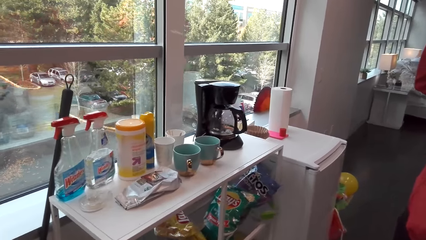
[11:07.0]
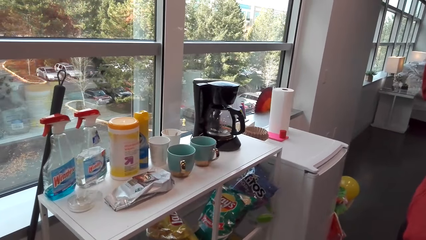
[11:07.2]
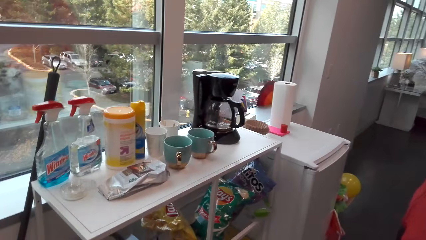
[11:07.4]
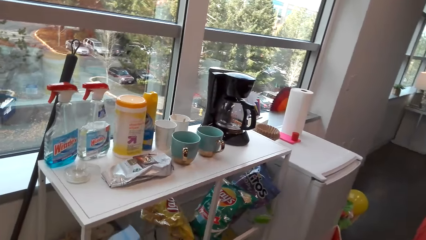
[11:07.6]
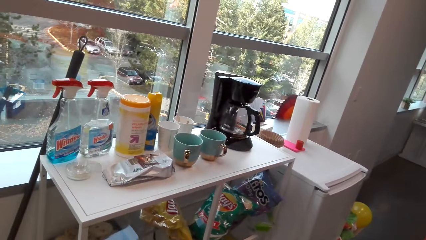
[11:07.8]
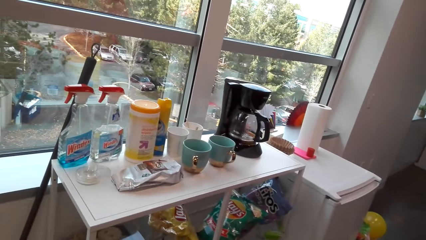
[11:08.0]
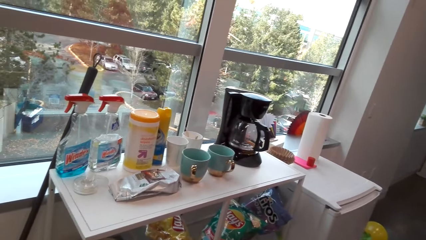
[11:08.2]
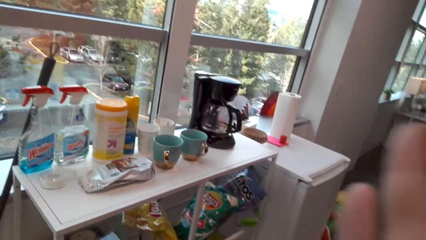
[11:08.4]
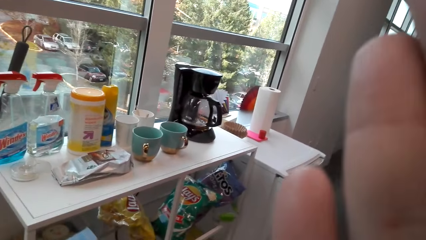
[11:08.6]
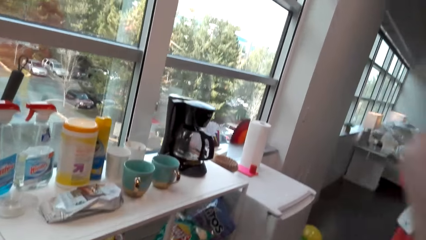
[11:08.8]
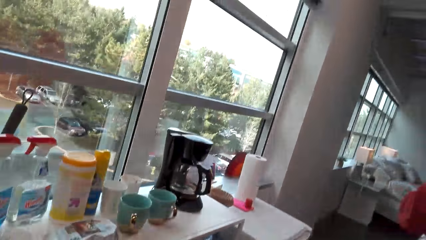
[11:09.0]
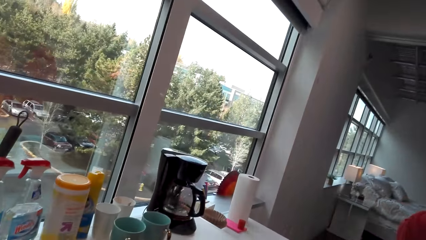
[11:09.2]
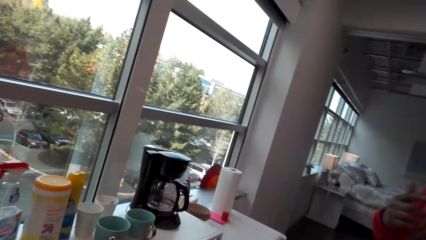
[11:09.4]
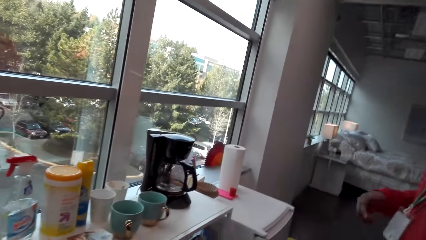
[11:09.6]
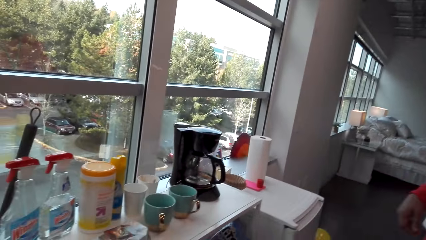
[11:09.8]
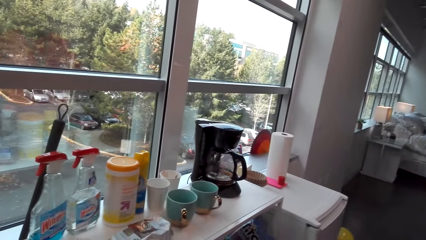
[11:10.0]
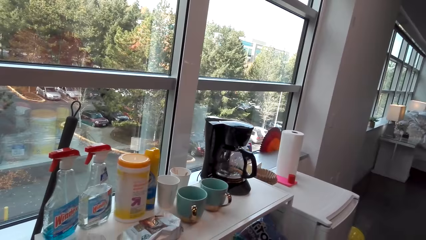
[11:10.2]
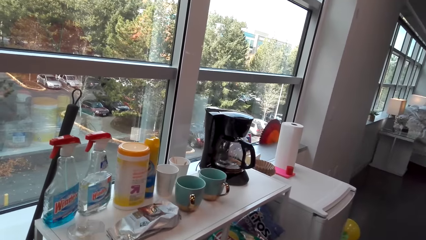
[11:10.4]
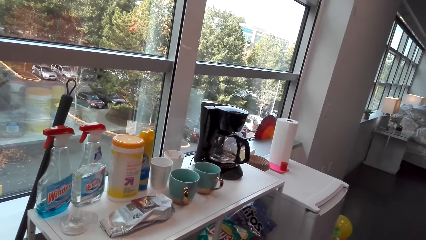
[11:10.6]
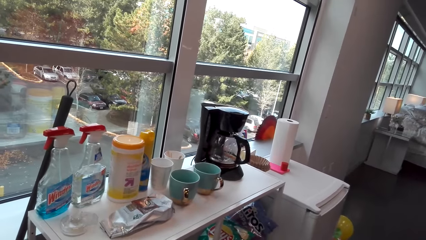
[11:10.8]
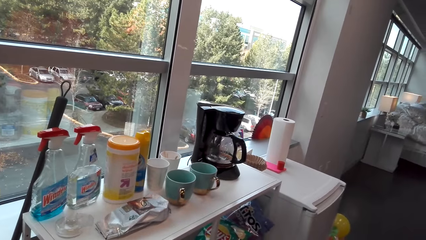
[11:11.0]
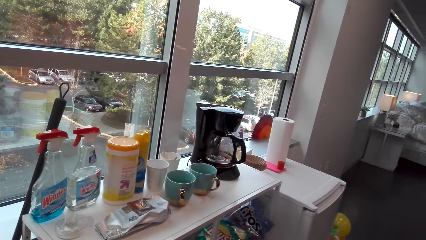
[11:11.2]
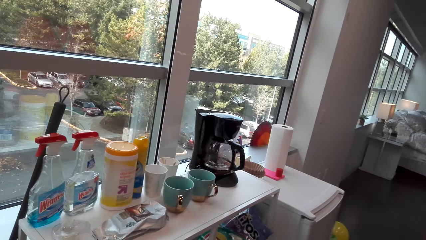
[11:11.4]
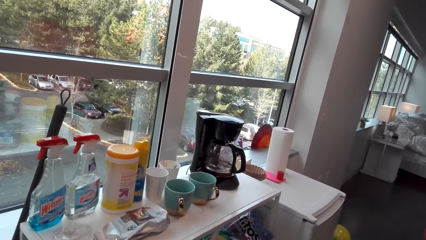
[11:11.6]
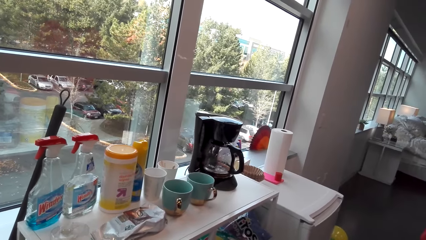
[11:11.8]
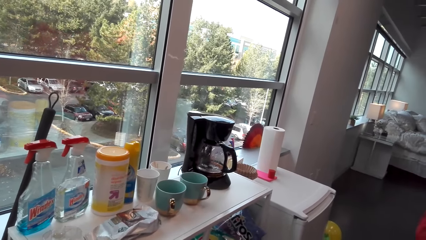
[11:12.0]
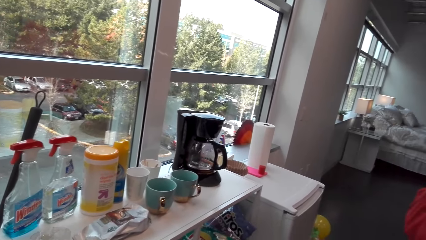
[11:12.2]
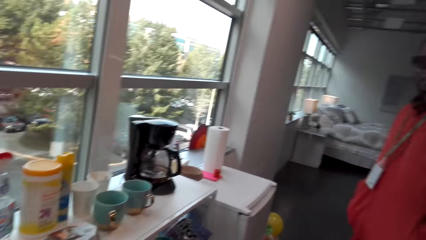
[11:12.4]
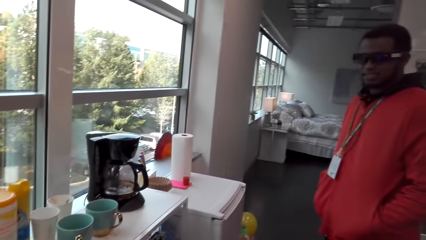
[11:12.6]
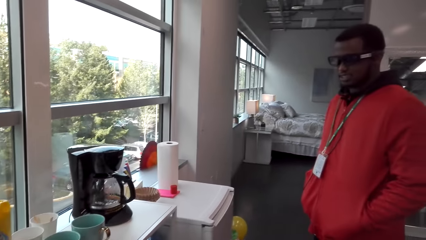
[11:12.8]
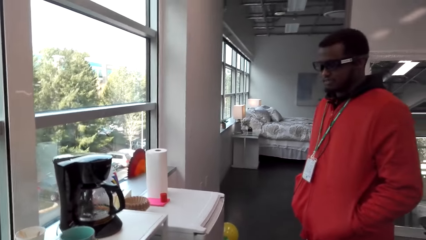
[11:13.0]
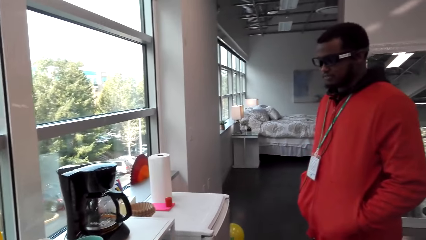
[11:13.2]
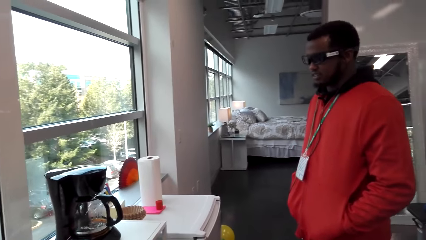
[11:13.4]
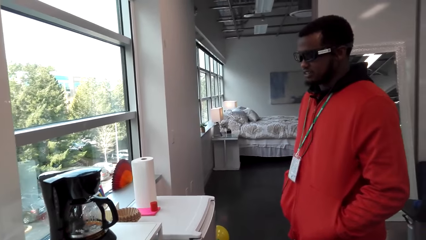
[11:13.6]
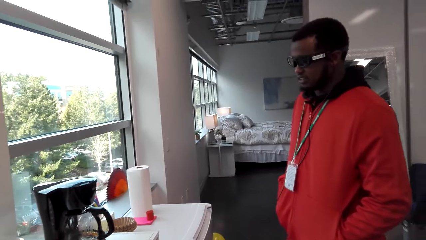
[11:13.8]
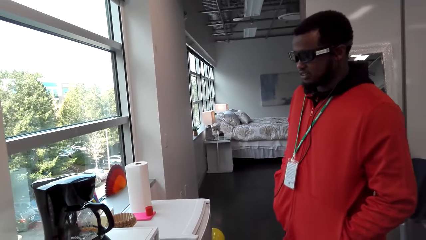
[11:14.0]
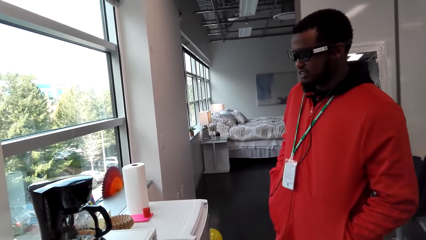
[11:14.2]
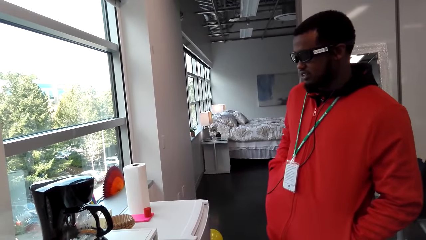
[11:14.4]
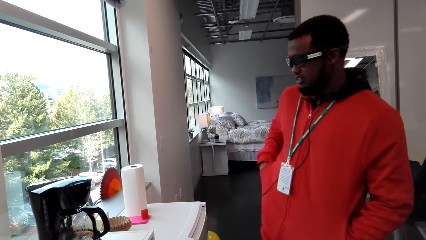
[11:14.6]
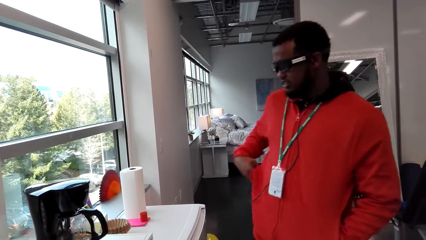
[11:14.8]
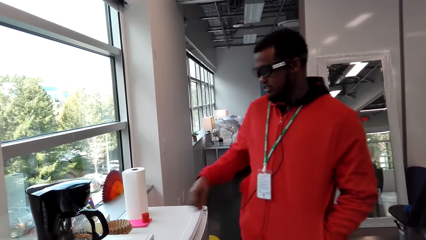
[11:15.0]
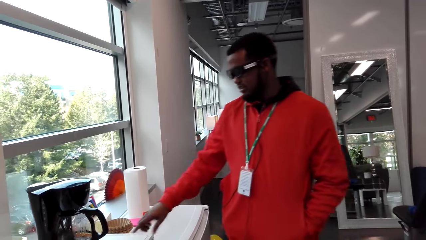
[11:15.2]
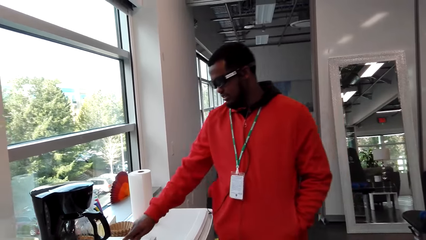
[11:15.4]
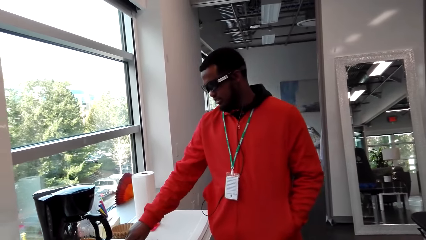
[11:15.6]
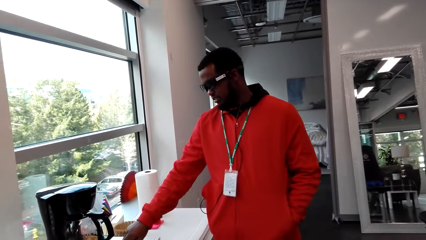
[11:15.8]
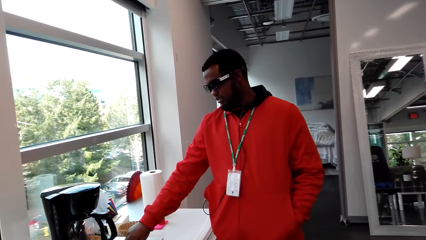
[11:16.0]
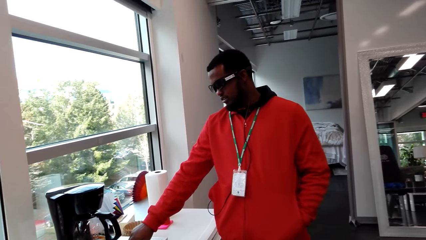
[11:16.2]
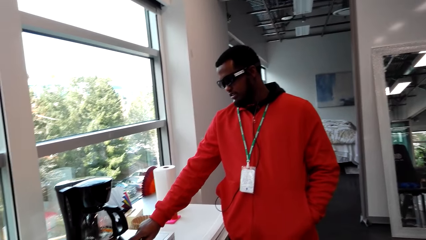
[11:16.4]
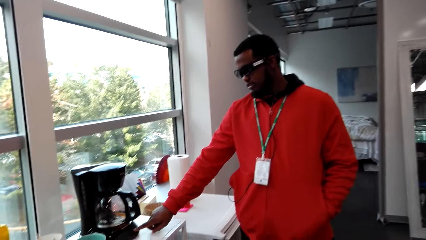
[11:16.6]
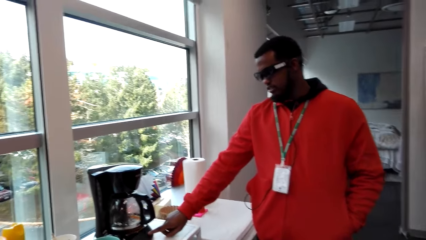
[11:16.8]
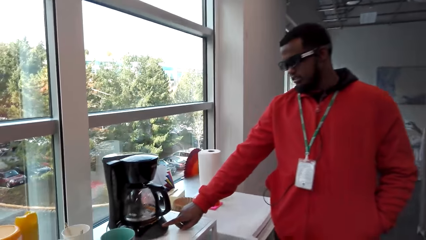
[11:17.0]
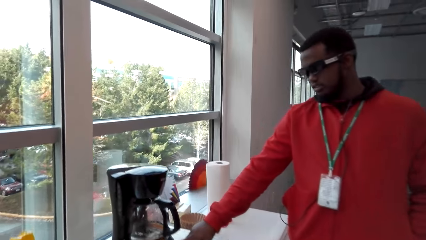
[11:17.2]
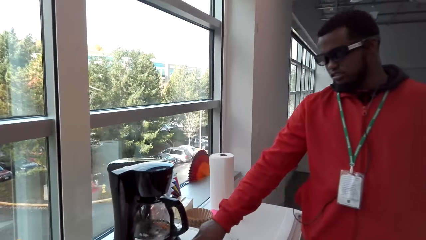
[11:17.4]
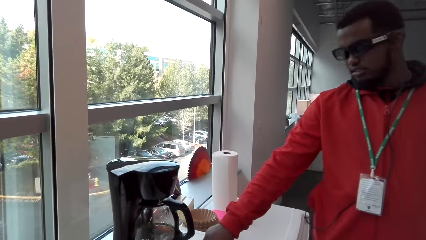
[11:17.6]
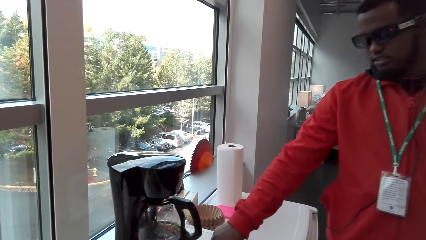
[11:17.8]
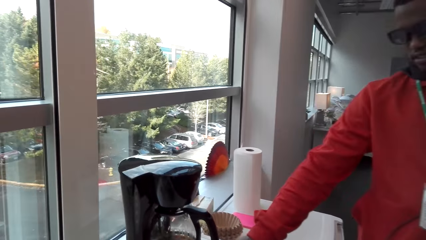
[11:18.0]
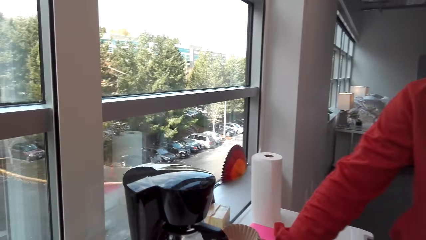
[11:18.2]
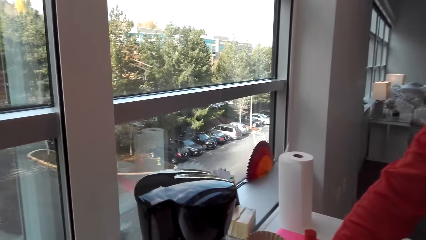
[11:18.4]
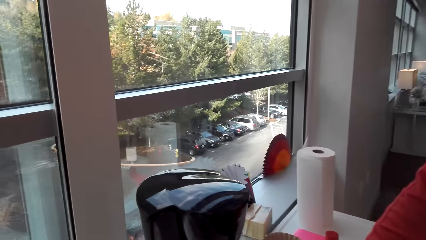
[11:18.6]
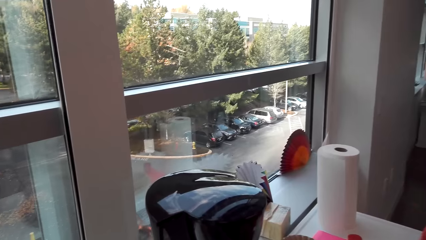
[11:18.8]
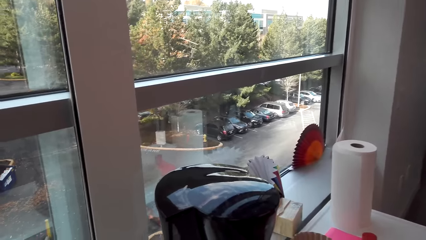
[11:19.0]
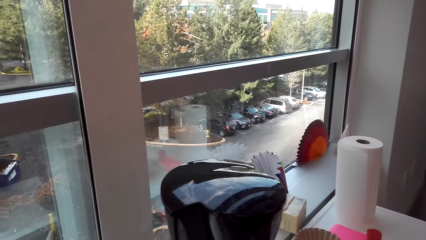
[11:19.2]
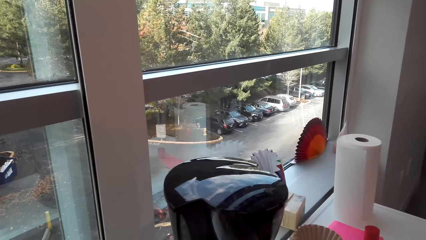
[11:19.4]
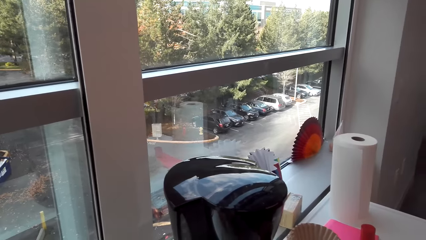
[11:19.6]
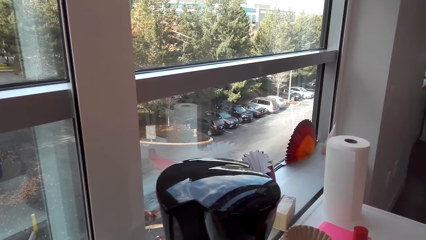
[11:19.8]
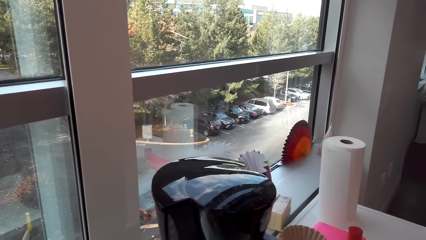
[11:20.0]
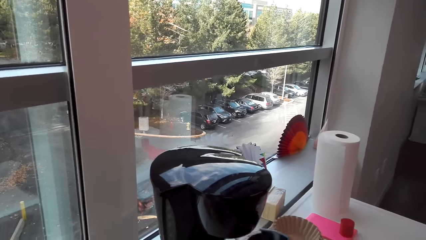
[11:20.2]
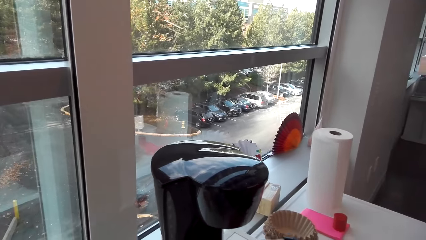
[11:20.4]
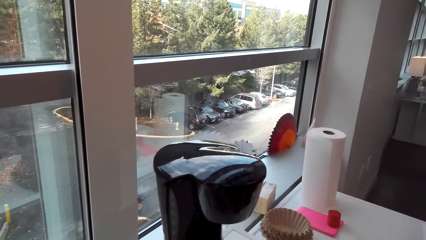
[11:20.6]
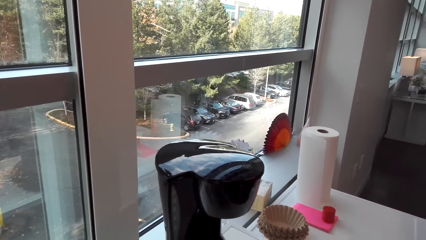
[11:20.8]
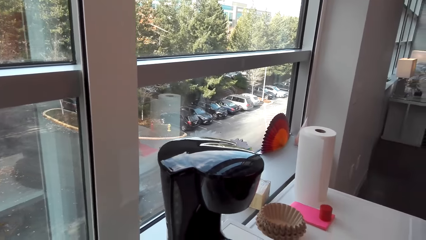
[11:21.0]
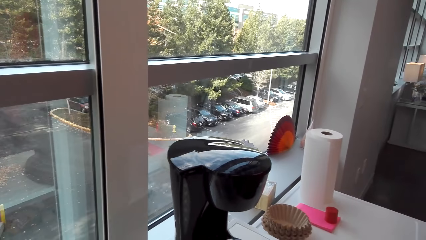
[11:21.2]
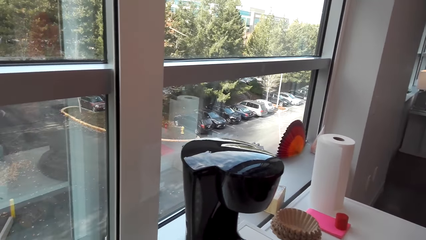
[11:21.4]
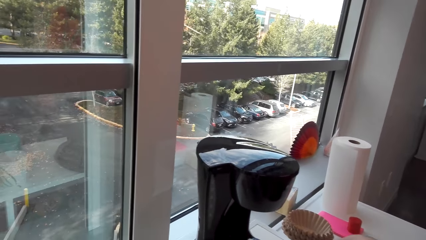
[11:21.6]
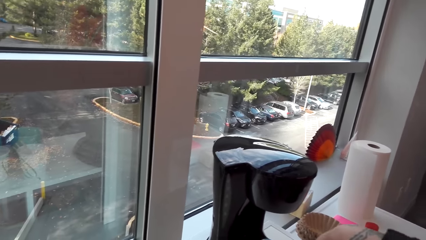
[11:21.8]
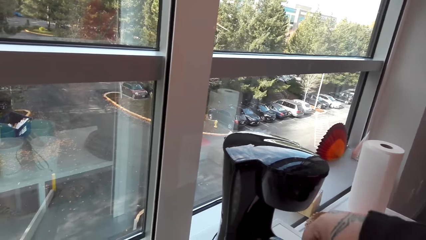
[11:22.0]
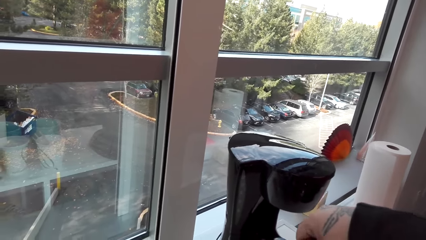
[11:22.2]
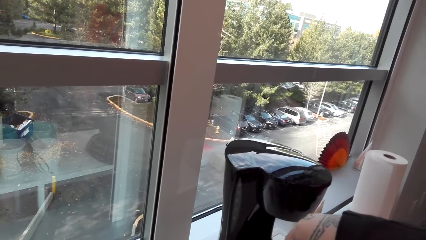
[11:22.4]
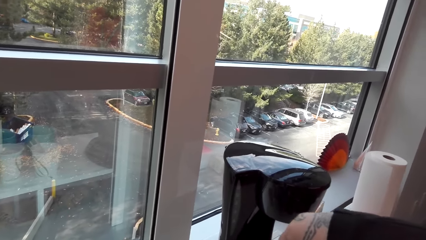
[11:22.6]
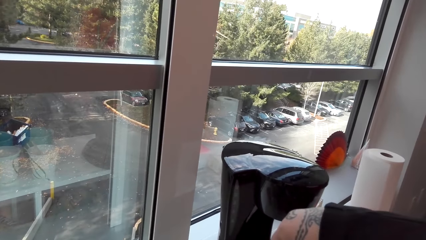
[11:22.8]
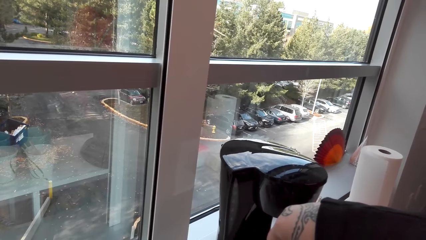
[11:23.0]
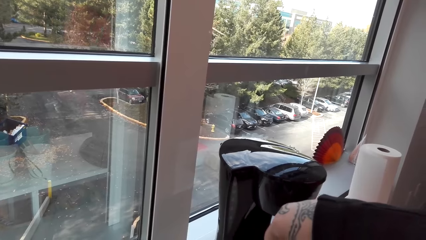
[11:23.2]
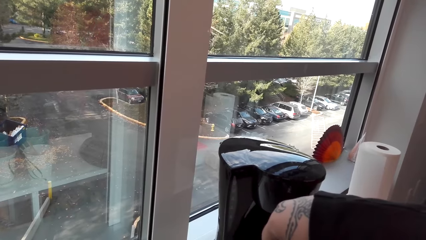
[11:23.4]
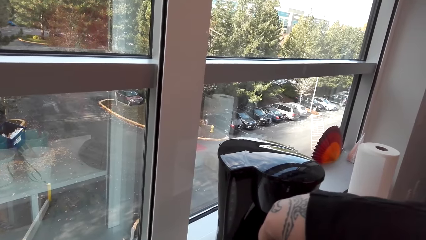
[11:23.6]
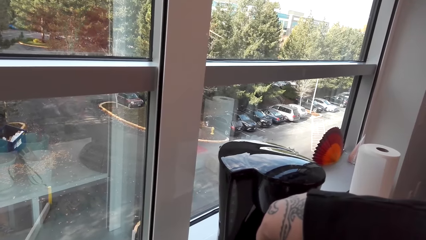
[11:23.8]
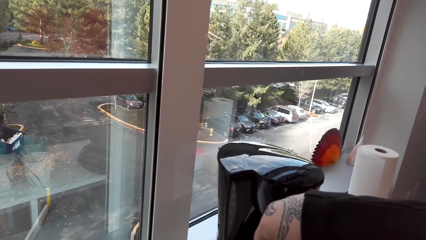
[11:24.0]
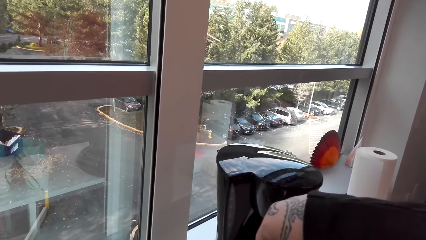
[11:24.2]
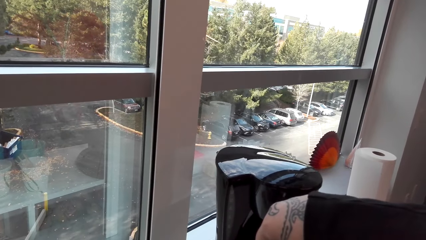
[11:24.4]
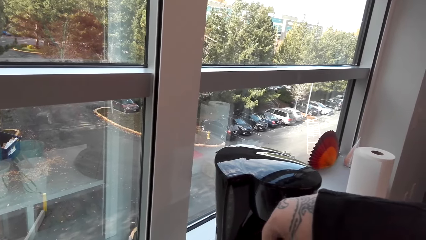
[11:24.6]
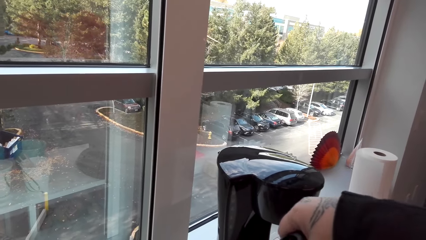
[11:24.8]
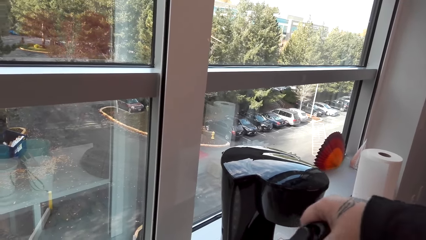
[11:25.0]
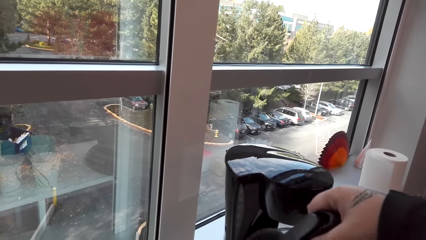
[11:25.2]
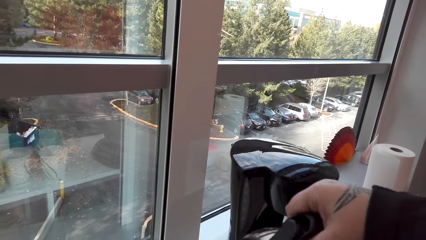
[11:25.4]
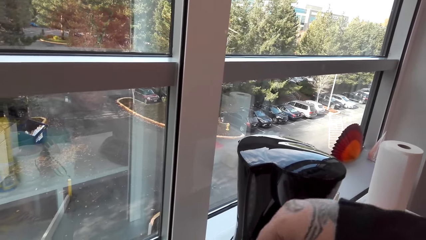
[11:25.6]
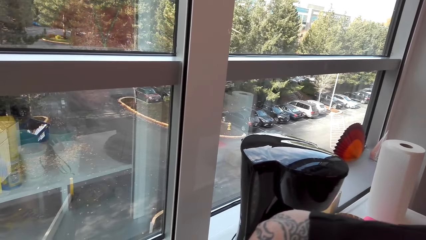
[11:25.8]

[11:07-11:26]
A man talks. The camera wearer touches the face. The man talks with the camera wearer. Another man switches off the coffee maker. The camera wearer picks up a coffee jug. They pour coffee into the cups.
